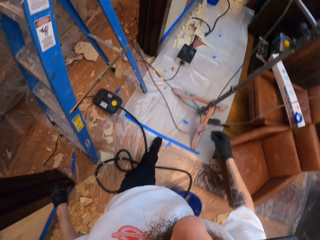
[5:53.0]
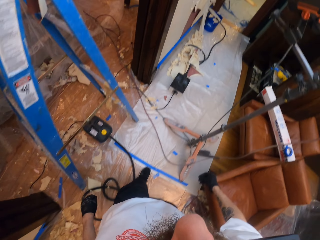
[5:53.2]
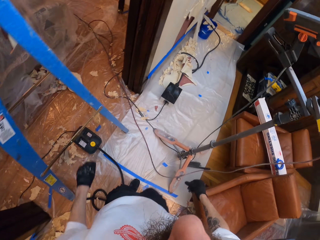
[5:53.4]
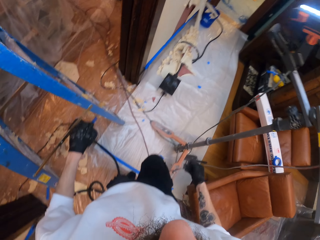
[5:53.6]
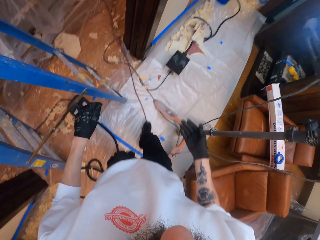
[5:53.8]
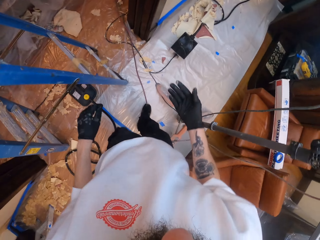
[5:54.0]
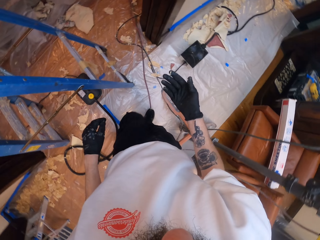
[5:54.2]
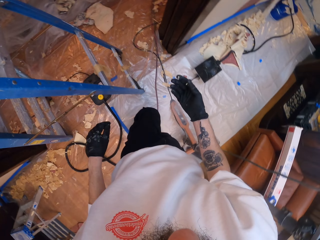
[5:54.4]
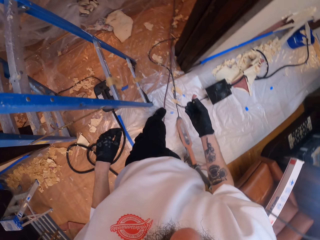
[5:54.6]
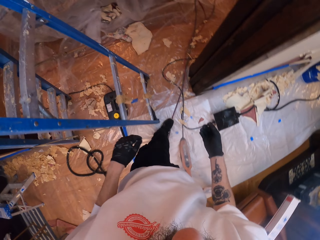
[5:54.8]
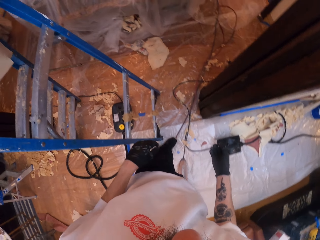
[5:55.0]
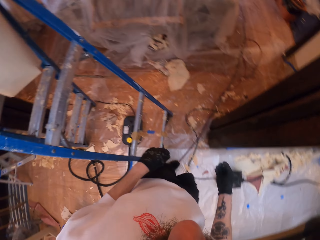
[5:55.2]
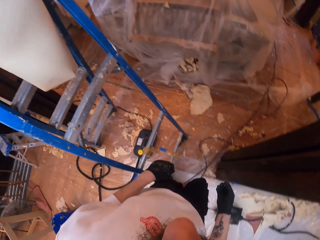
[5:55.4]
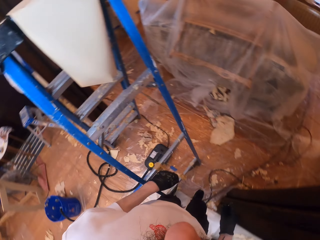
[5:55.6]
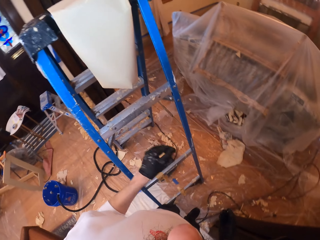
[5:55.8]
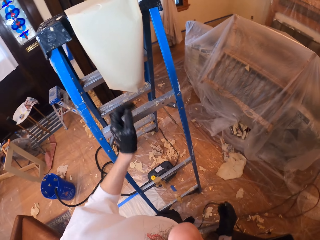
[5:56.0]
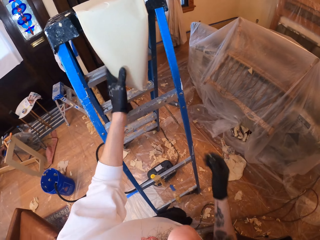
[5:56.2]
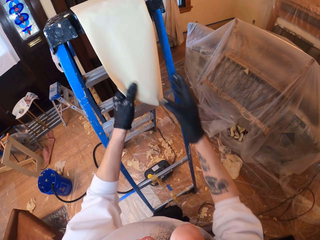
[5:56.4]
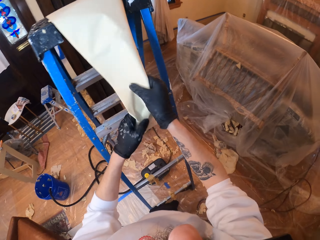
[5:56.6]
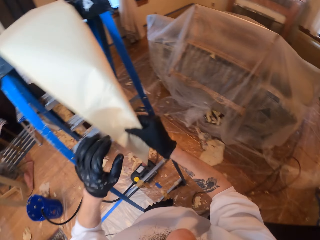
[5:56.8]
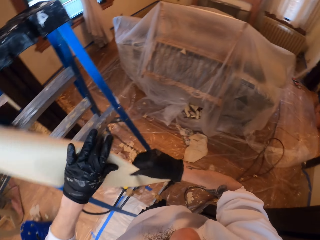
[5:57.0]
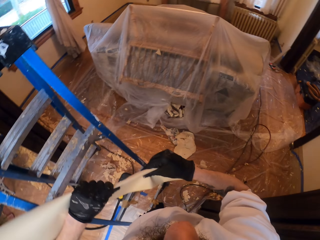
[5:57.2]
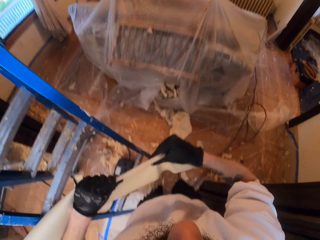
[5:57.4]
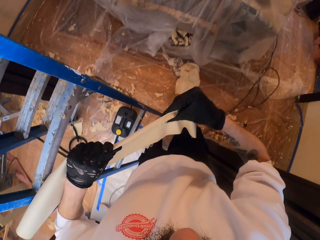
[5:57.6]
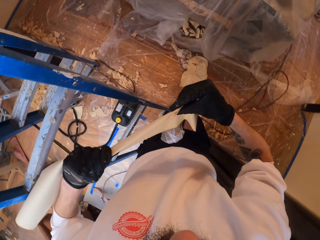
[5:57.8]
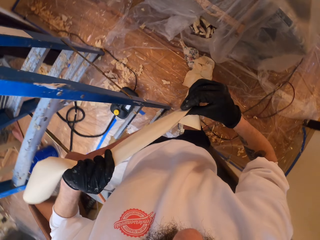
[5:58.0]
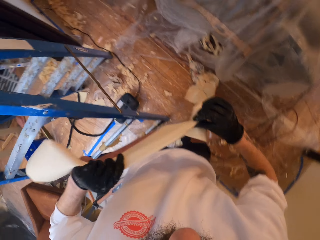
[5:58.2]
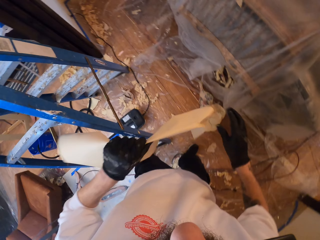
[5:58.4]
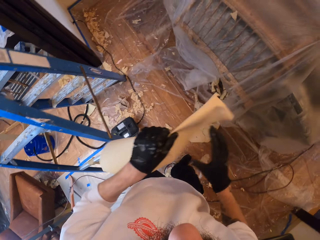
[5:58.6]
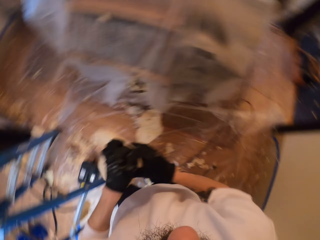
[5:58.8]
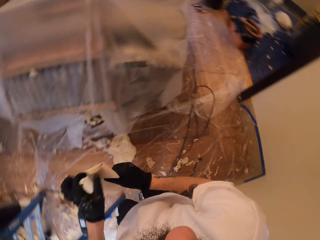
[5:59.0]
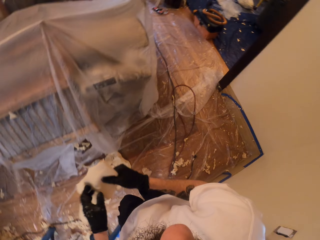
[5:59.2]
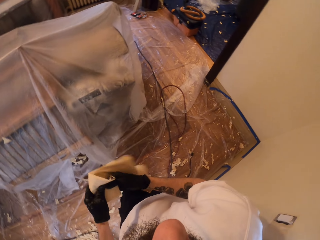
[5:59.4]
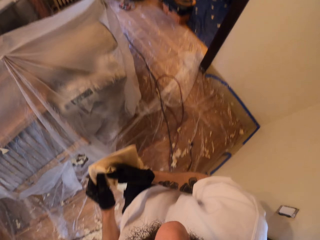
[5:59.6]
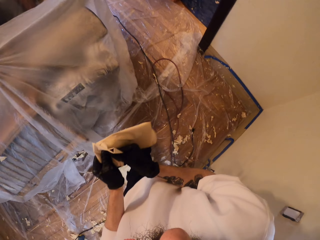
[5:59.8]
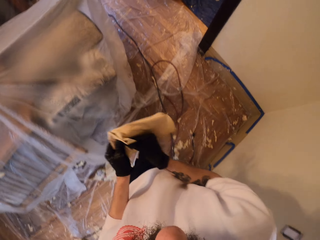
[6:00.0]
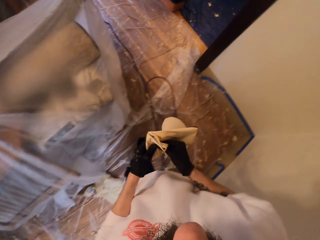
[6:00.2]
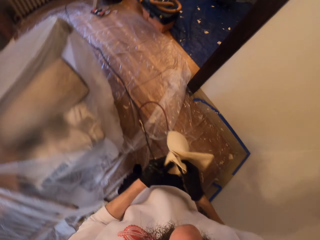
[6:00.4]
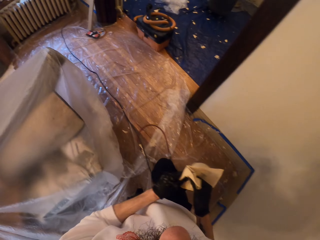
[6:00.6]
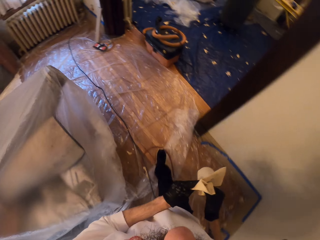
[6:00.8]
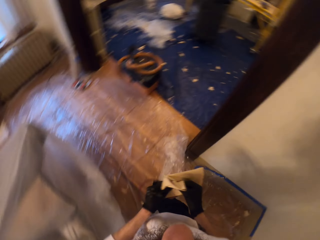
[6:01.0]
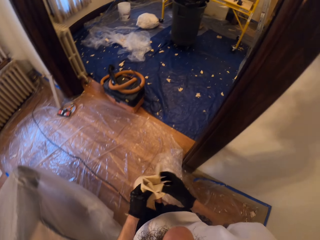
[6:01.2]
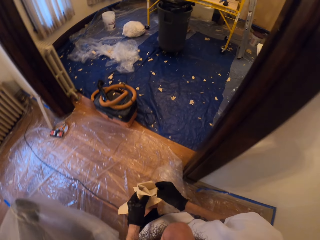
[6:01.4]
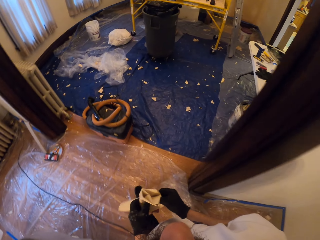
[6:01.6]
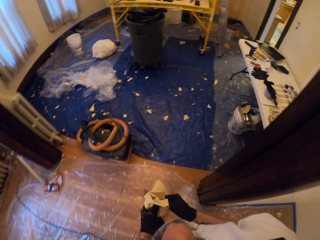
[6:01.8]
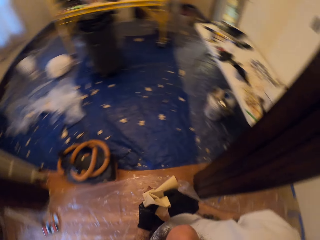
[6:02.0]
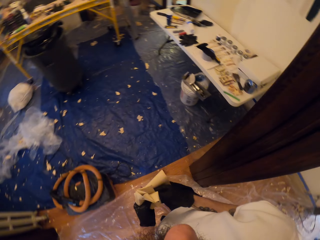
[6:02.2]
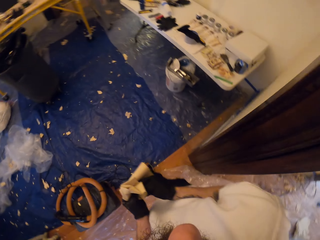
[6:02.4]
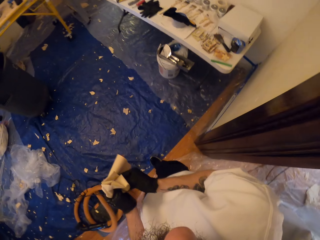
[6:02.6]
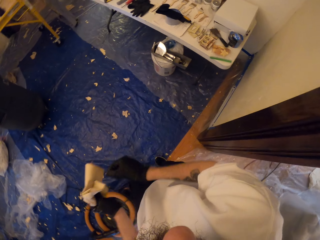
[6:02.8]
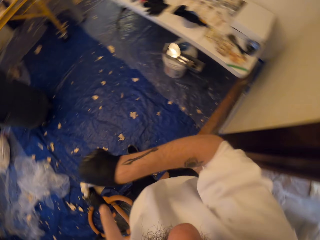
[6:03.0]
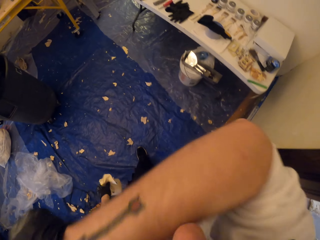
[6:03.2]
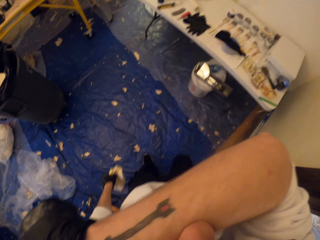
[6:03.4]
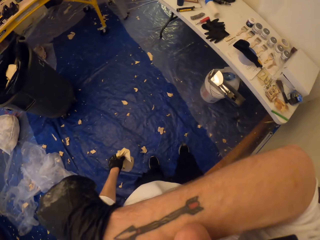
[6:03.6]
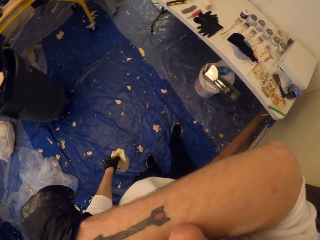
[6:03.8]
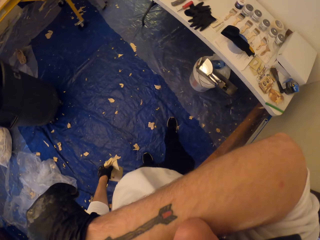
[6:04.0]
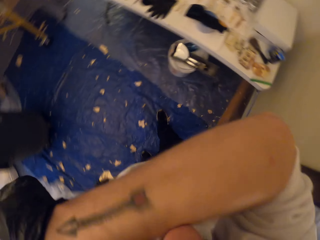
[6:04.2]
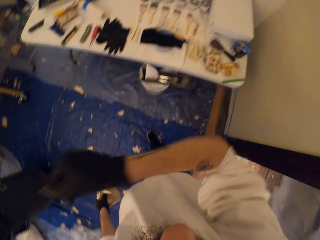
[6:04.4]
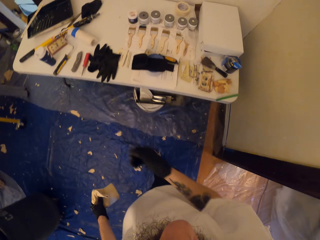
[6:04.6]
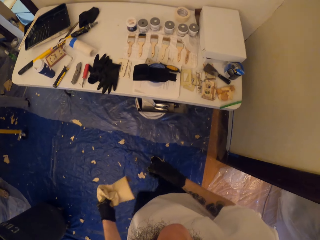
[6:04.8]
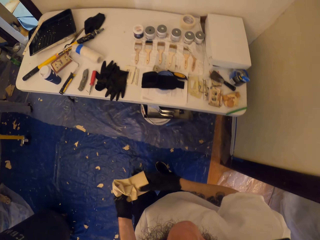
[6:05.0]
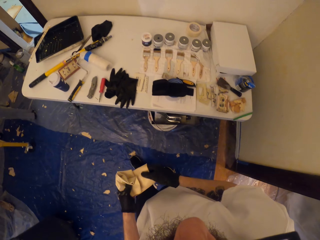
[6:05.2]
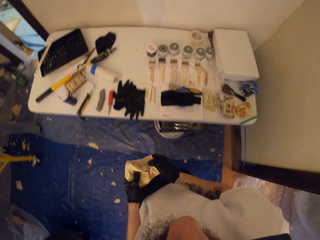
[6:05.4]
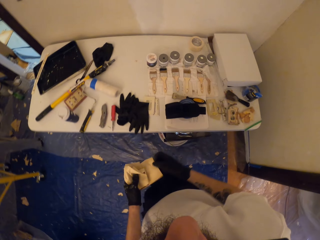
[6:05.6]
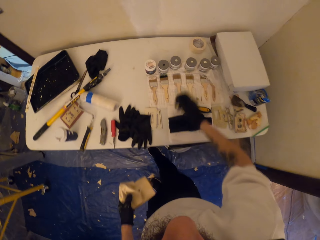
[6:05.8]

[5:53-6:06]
The camera wearer walks. He pulls out a paper. He wipes his hands using the paper. He lifts his right arm.

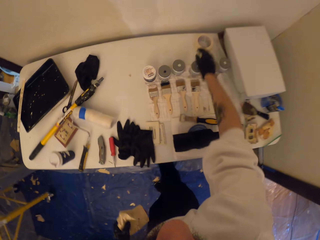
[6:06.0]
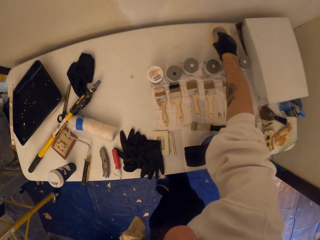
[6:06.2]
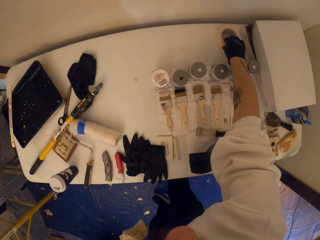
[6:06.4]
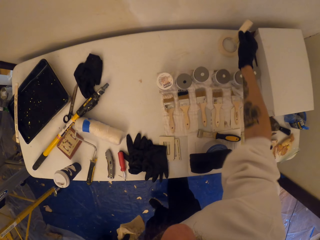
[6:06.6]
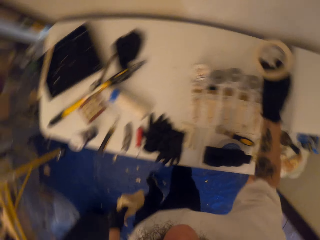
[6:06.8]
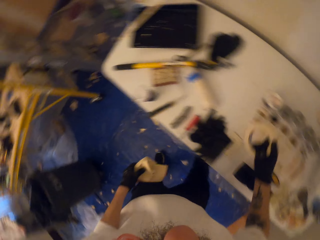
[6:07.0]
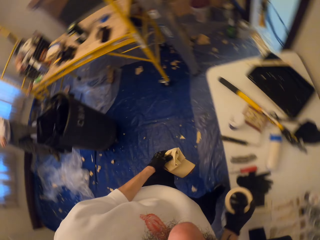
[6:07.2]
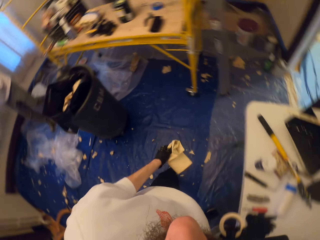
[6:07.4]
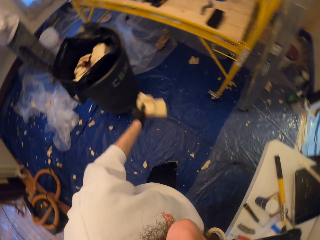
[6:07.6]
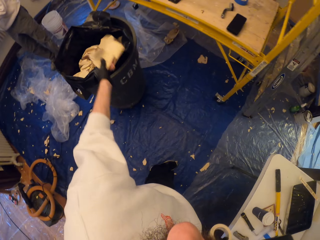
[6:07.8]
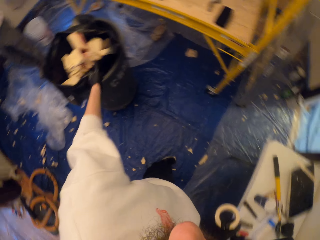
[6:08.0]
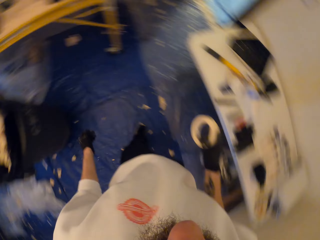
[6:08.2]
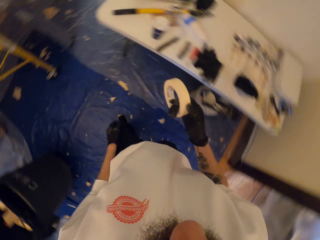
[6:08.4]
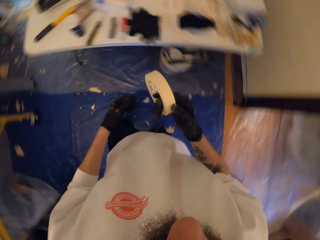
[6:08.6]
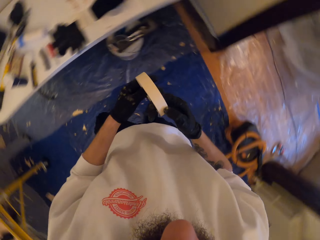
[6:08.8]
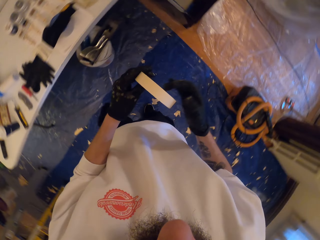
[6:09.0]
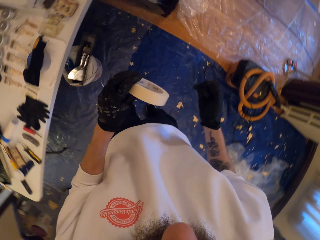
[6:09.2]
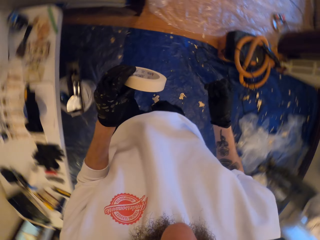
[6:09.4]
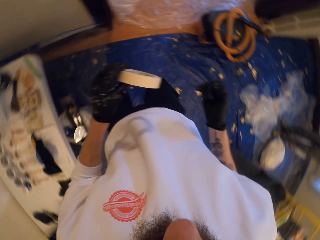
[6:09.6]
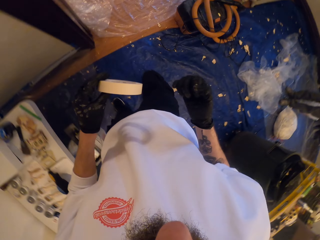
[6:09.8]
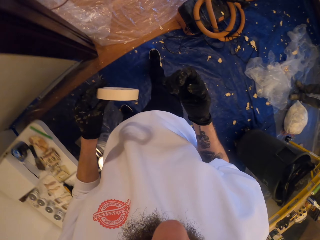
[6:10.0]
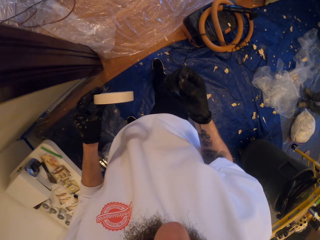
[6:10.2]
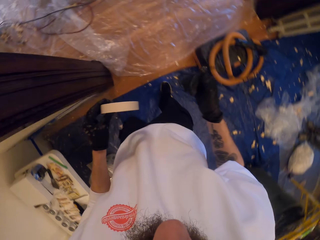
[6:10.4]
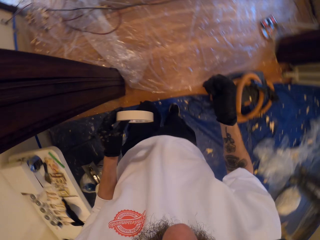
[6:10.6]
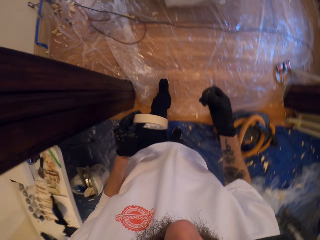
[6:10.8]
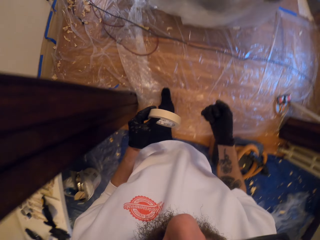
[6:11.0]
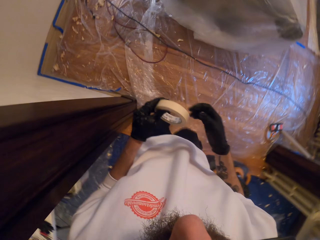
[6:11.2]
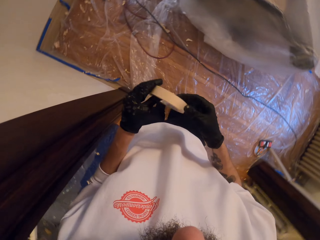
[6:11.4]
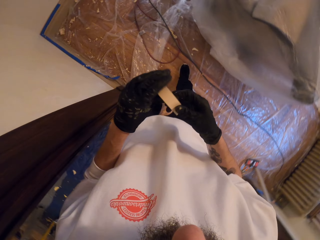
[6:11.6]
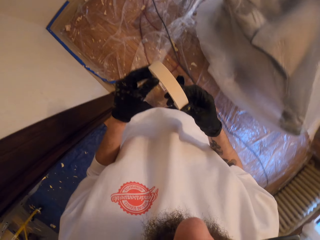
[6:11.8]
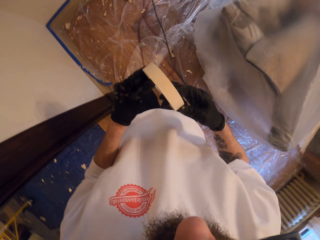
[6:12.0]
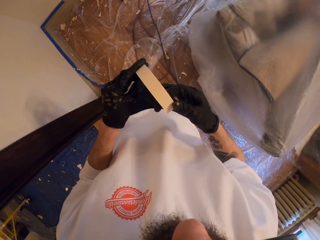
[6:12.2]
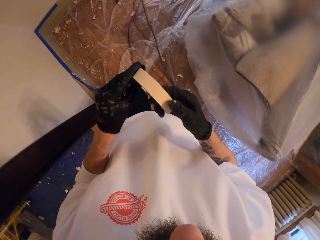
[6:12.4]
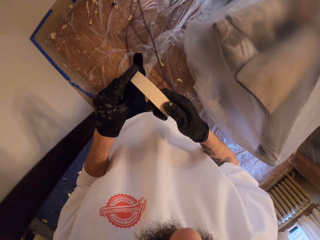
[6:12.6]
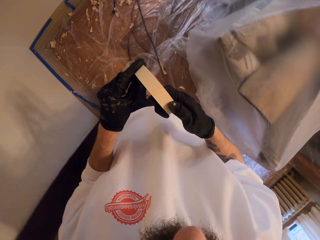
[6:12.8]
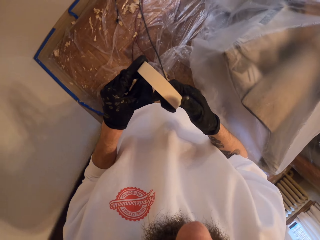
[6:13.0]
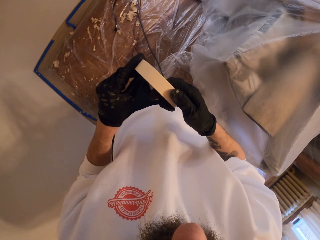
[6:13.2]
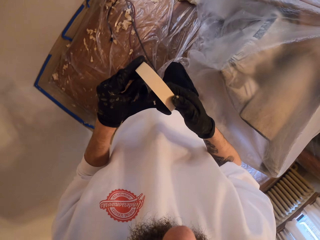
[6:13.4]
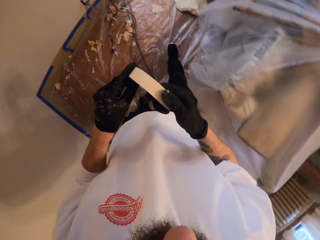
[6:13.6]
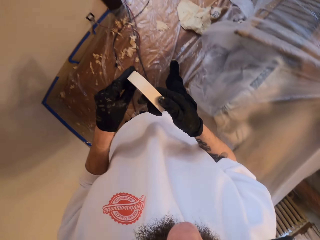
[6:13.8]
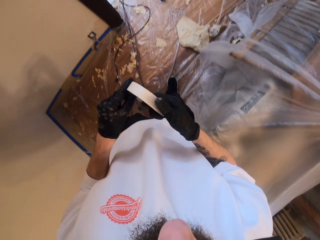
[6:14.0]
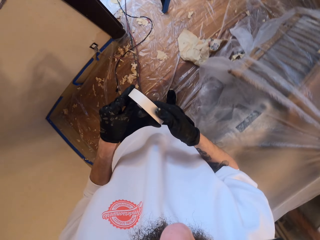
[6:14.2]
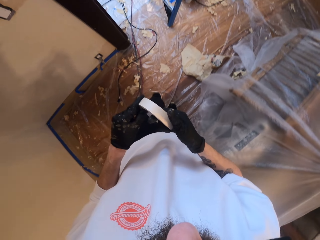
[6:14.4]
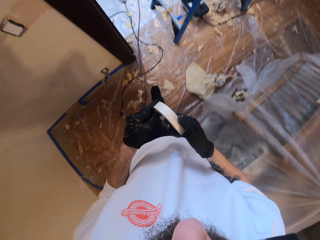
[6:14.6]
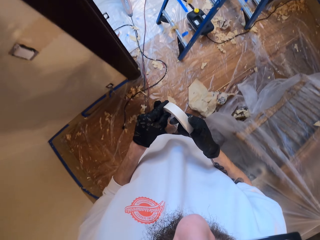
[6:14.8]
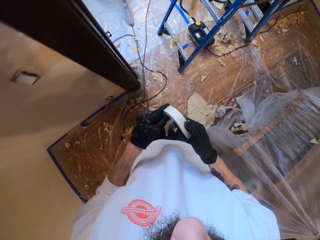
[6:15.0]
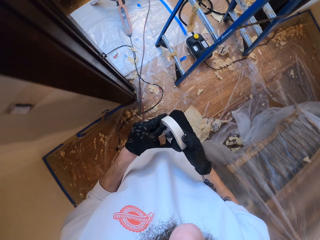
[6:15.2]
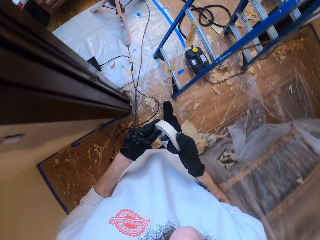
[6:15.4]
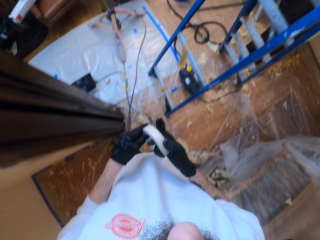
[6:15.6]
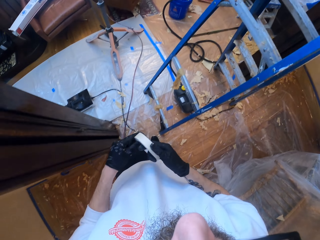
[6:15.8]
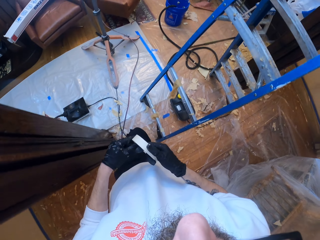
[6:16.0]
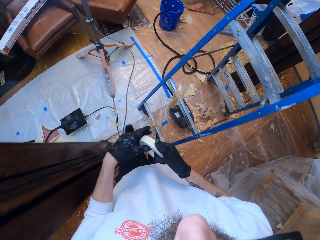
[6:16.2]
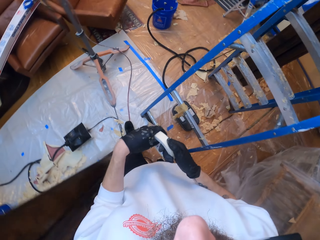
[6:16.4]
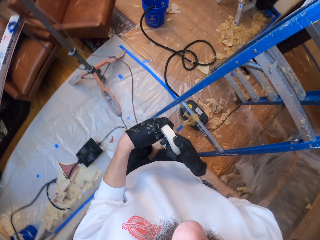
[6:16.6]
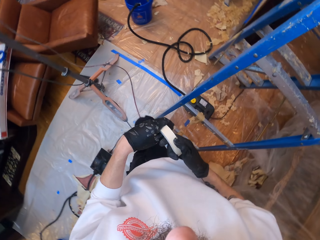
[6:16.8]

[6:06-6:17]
The camera wearer picks up a masking tape, throws the paper into the dustbin and holds the masking tape. They walk.
